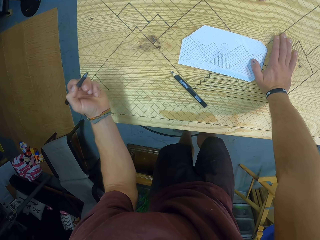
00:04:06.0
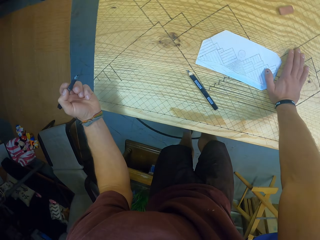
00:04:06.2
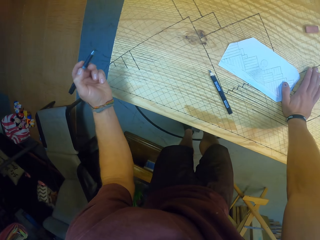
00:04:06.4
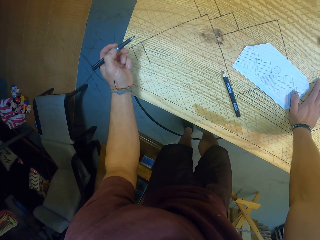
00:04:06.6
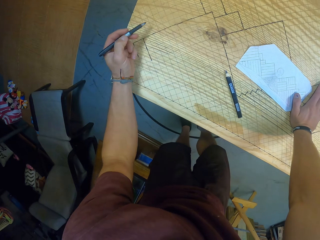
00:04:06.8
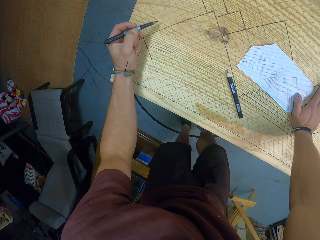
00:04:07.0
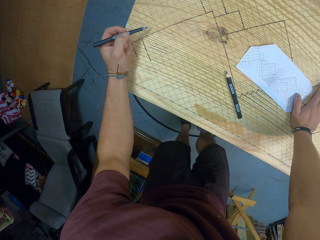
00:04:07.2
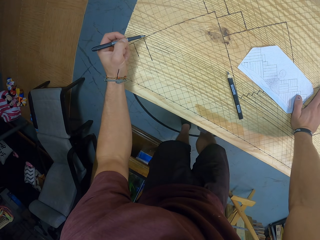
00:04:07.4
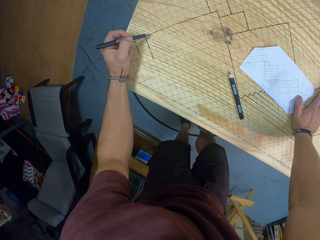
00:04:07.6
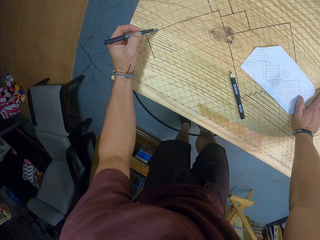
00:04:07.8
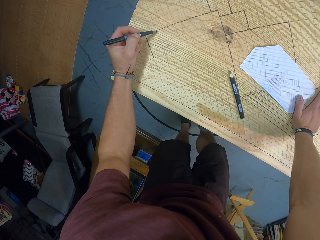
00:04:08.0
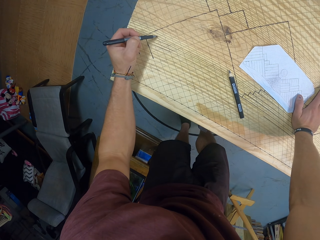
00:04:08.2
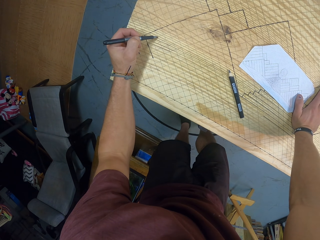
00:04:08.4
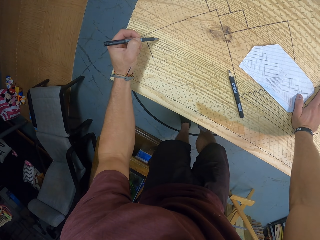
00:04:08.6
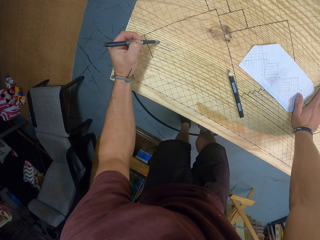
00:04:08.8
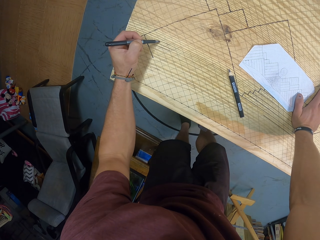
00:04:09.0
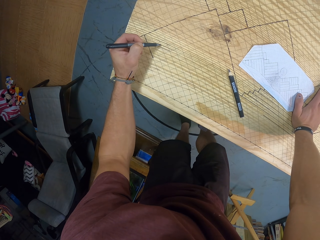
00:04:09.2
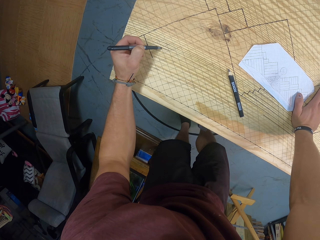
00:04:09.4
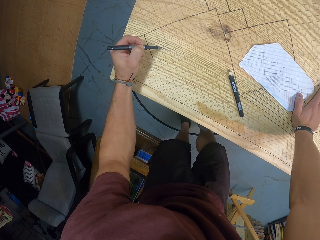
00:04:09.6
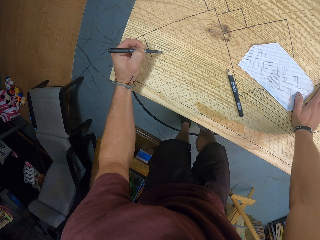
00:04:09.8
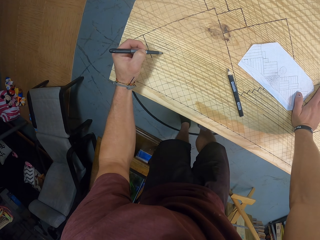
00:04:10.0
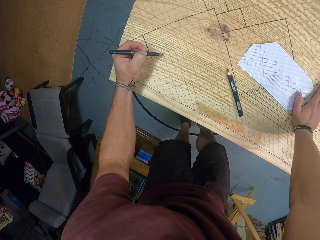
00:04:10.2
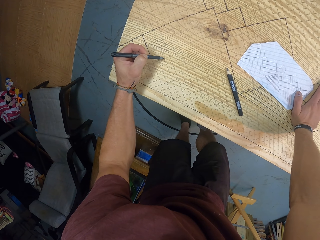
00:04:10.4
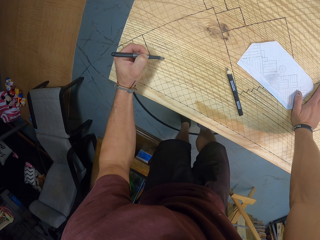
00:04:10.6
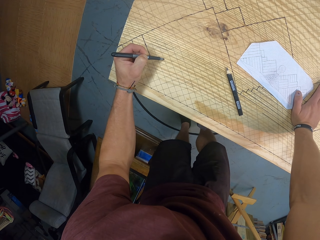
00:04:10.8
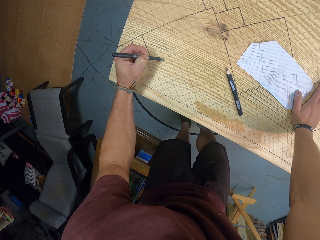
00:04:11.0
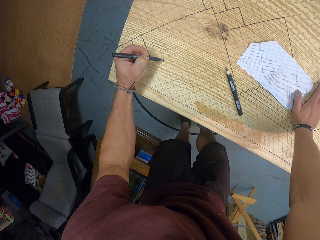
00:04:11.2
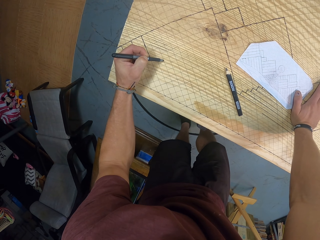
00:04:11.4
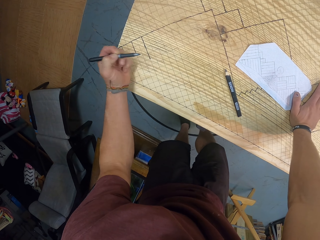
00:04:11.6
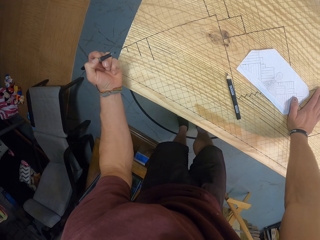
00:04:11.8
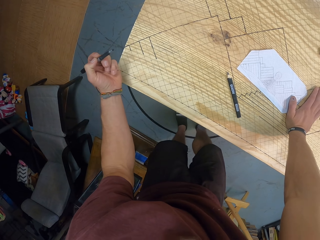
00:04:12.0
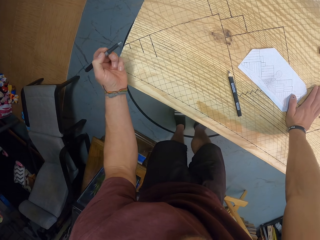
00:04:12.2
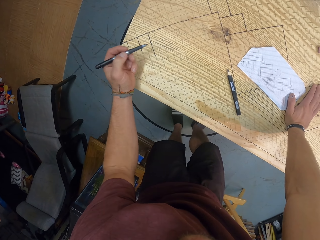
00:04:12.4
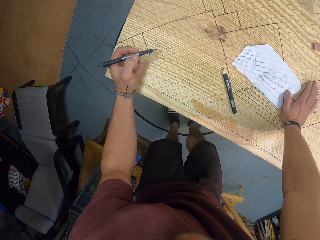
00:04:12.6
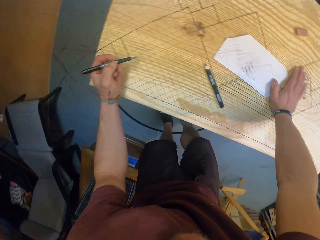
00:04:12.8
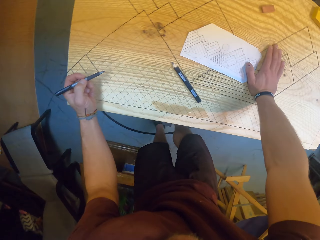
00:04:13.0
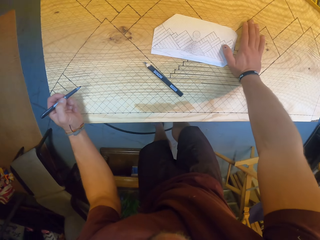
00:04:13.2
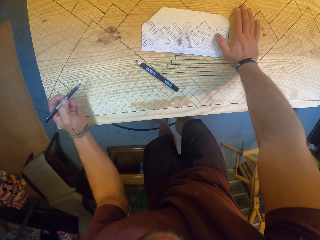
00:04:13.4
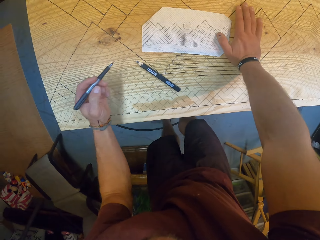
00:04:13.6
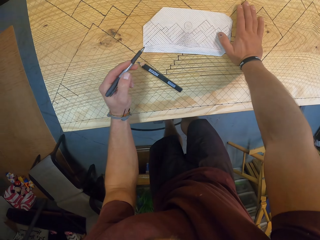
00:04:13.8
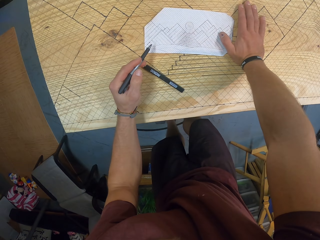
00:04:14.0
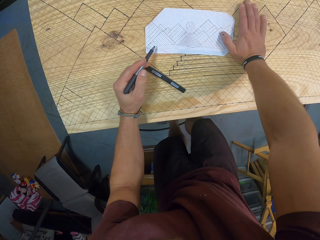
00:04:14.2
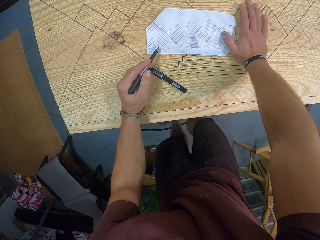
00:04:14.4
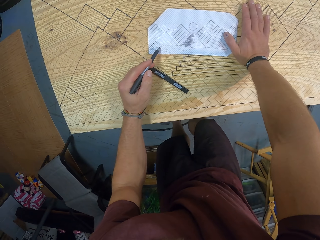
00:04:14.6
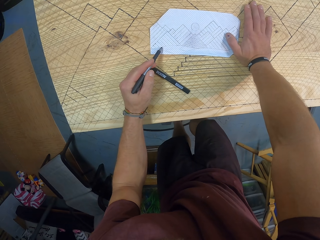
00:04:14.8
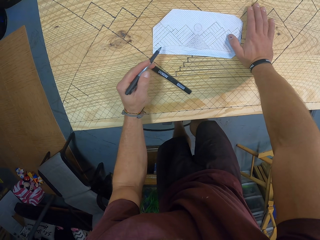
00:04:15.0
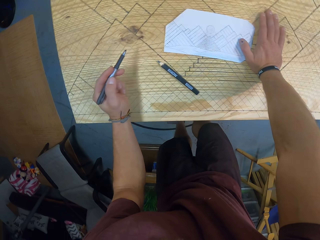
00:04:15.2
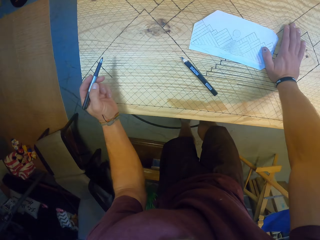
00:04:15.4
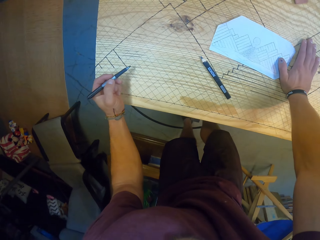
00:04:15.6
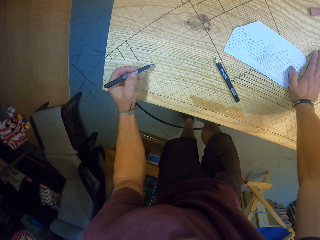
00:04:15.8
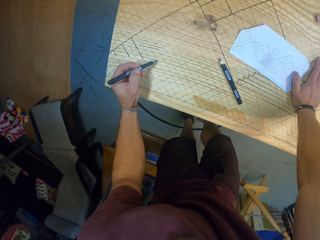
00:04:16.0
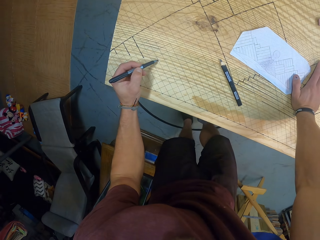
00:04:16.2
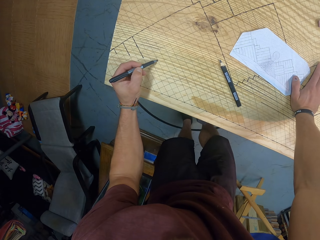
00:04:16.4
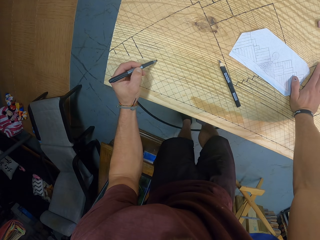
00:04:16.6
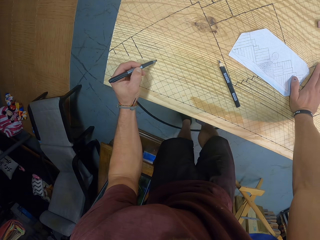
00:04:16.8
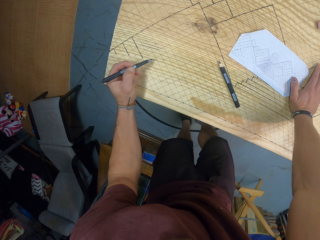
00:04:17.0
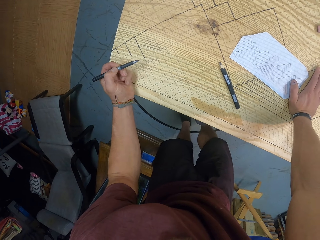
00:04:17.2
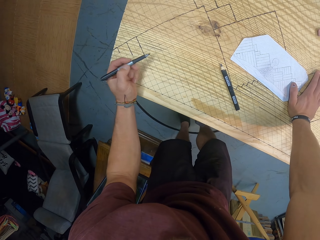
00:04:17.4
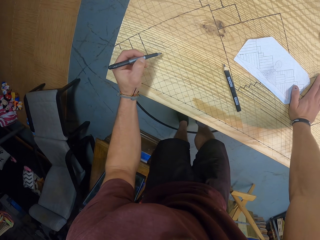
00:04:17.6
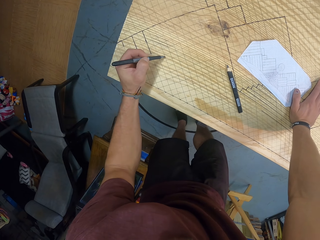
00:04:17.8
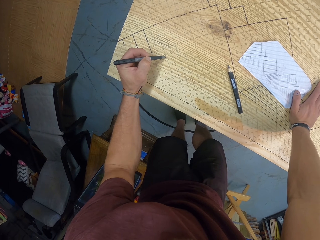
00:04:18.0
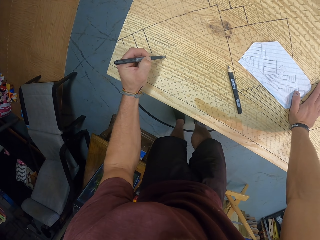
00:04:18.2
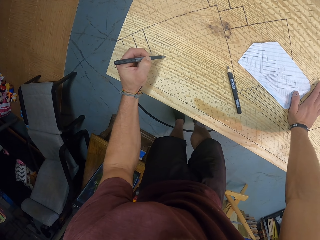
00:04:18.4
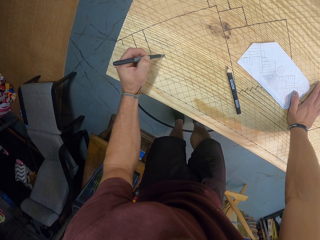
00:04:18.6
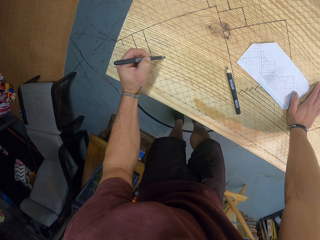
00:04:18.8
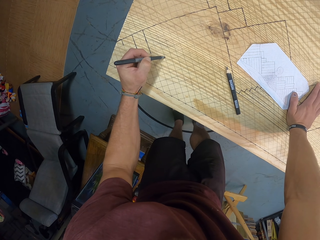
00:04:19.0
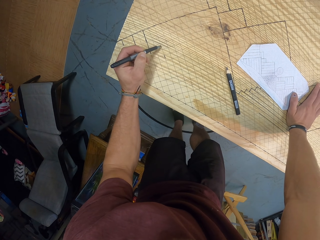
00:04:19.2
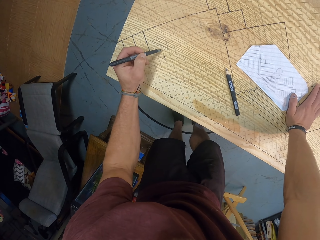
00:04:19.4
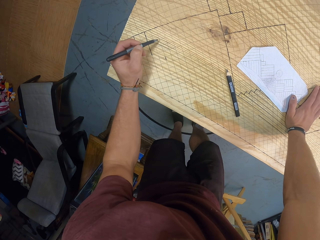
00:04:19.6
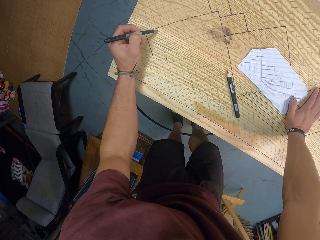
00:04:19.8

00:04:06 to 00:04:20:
The camera wearer counts some points on the gridded wooden board with the pen in his left hand. He moves the pen on the board. He counts some points on the piece of paper on the gridded wooden board with the pen in his left hand. He points at the paper with the pen. He draws on the gridded wooden board with the pen in his left hand.

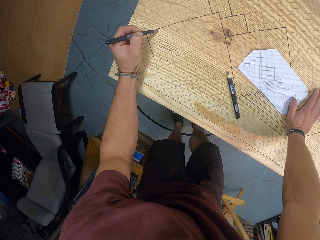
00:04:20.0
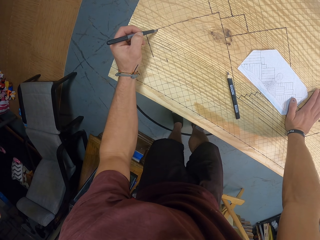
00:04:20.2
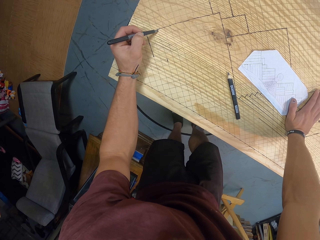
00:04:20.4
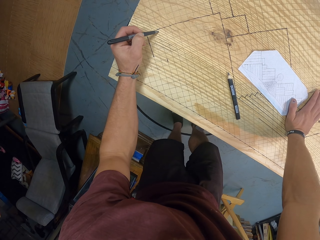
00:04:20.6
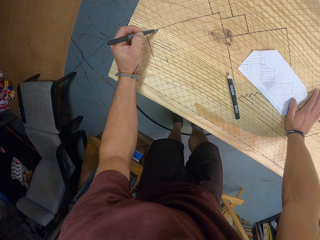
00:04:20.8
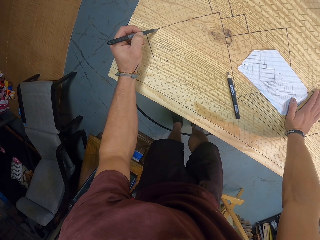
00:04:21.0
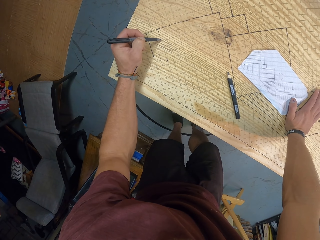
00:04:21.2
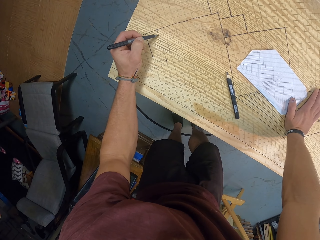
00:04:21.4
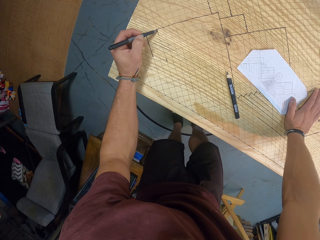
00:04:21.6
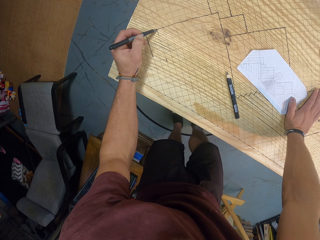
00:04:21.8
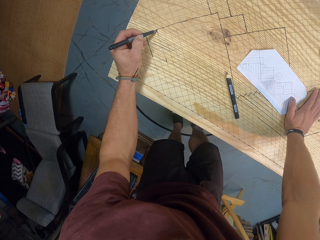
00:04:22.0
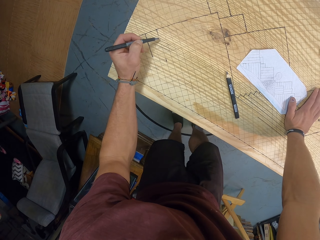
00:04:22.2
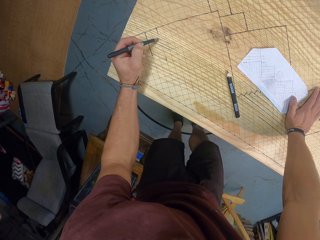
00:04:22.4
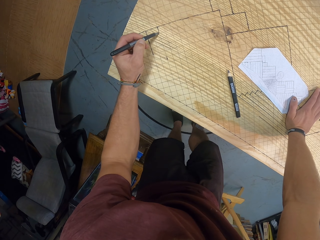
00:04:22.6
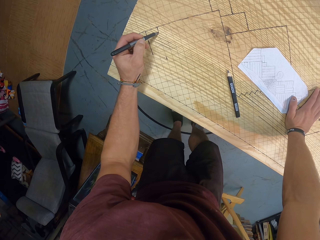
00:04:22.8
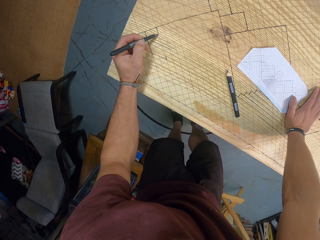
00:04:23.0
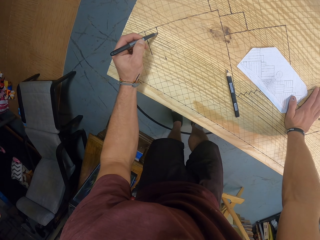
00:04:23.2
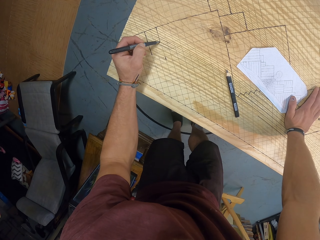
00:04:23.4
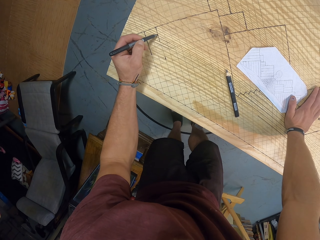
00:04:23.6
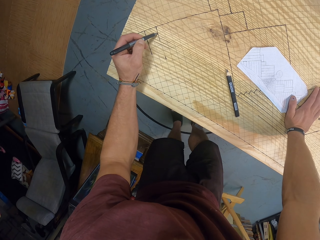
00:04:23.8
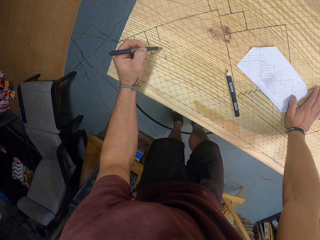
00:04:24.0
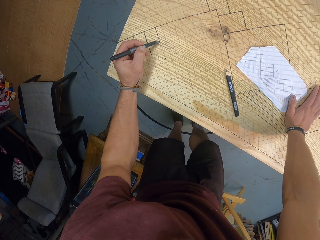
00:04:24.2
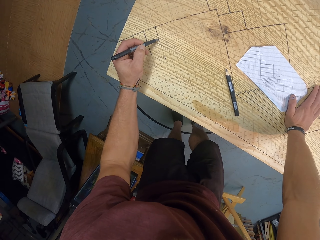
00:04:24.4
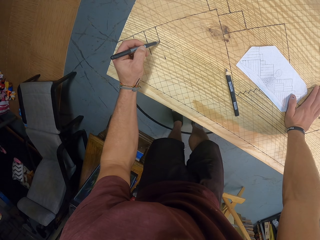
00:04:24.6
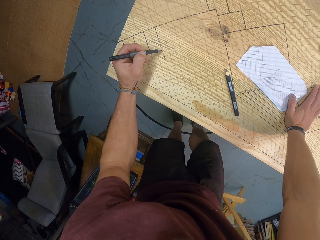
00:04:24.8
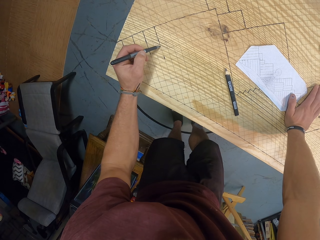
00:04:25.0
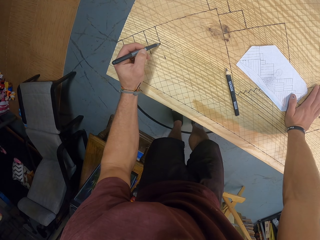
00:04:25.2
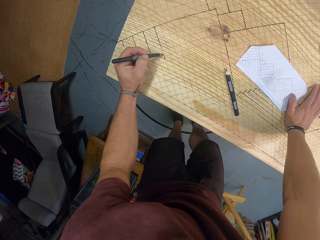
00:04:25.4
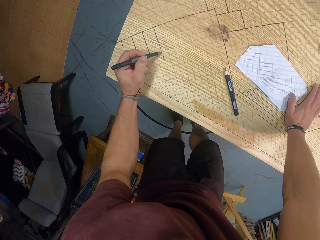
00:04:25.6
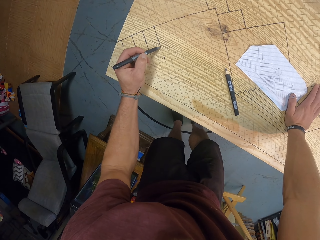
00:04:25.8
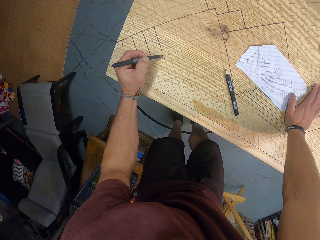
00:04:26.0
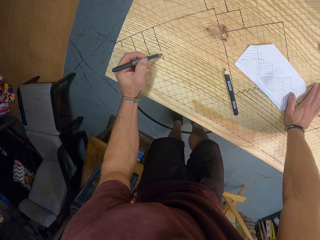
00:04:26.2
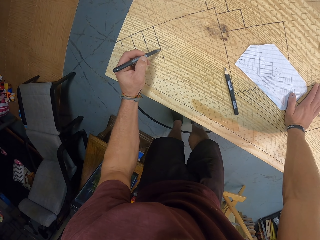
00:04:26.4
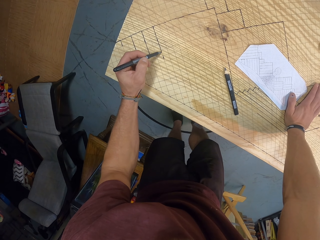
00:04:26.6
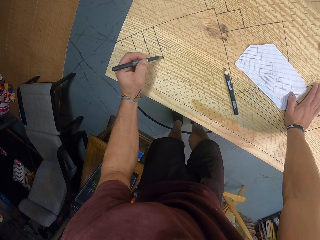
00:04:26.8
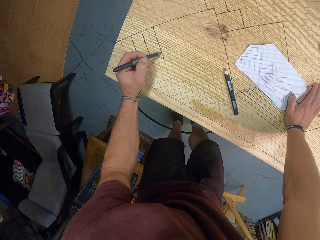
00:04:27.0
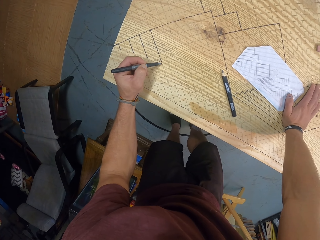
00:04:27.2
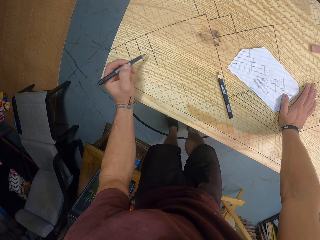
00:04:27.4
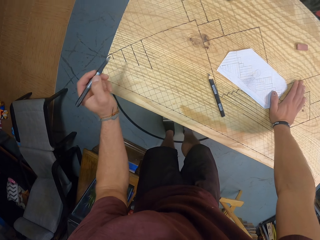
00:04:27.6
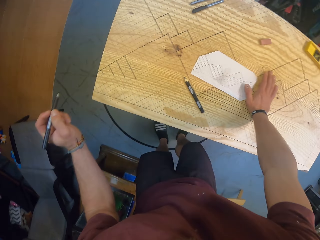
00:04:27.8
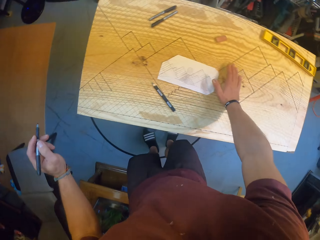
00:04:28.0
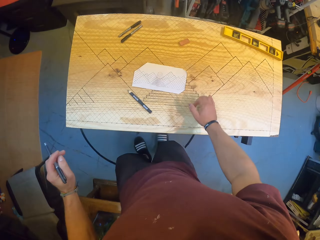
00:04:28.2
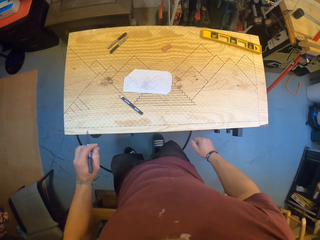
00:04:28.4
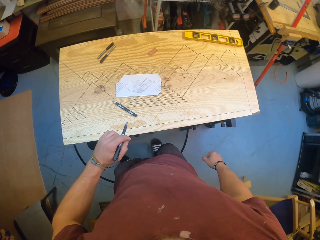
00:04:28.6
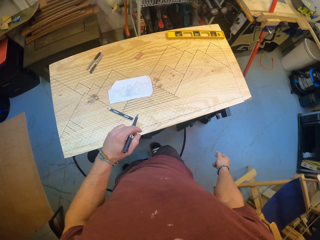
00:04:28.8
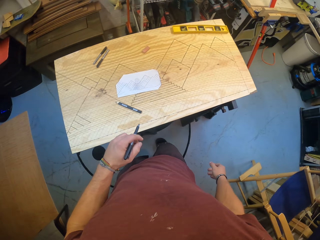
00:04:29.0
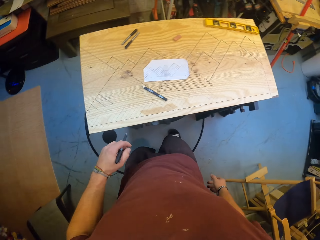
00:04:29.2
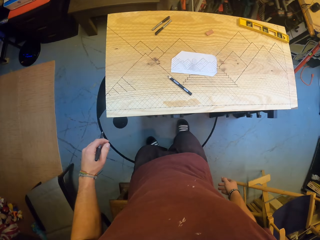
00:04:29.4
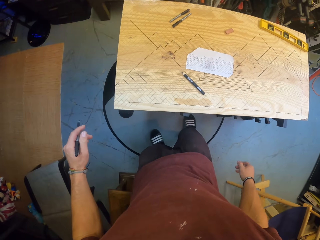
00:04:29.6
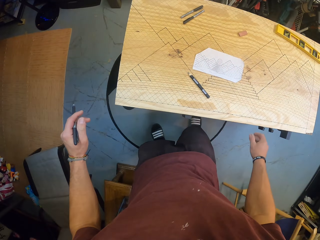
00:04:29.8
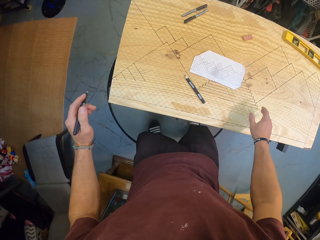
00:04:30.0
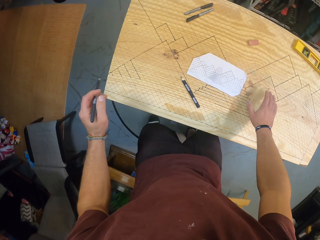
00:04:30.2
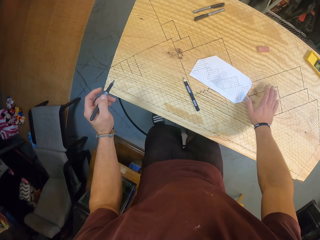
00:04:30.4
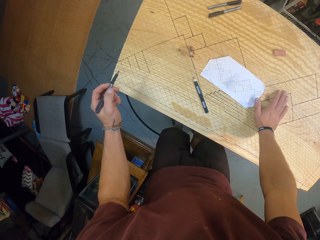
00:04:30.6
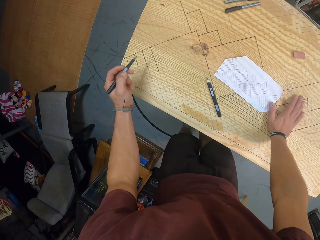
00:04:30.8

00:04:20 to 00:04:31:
The camera wearer stands up.
